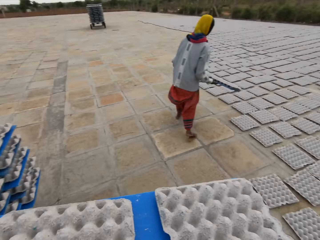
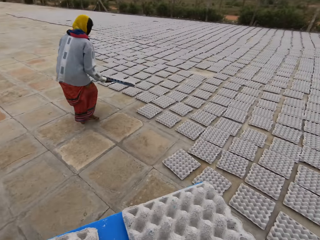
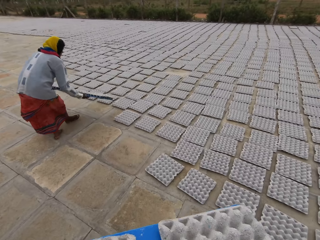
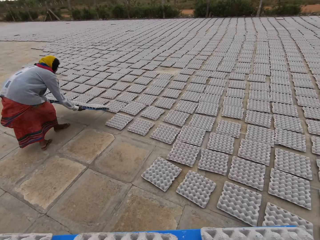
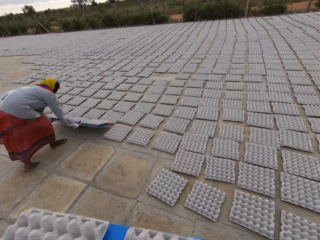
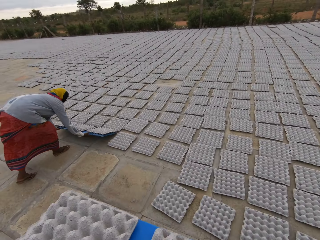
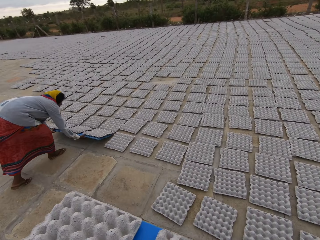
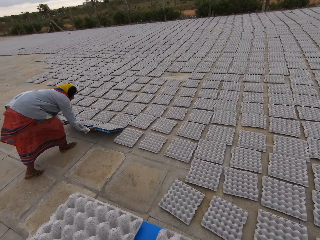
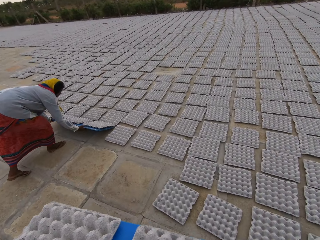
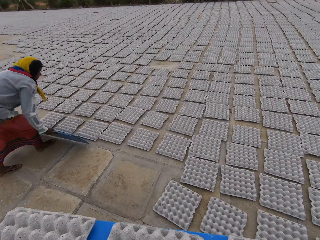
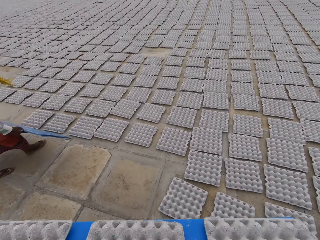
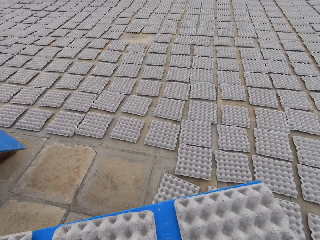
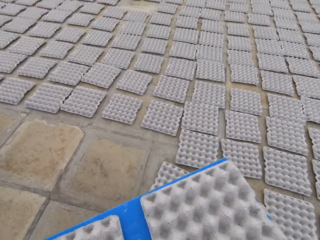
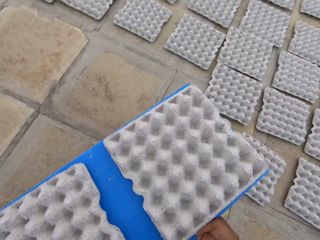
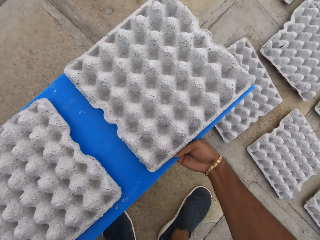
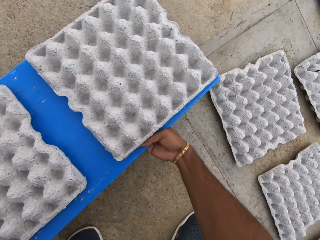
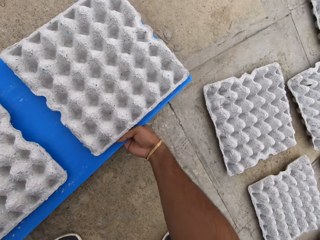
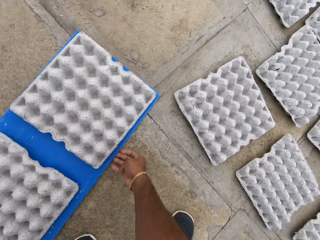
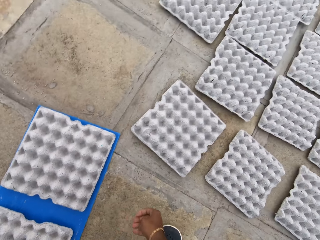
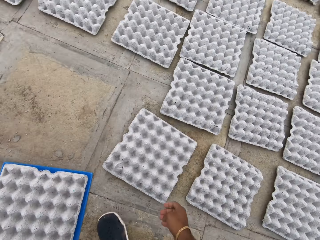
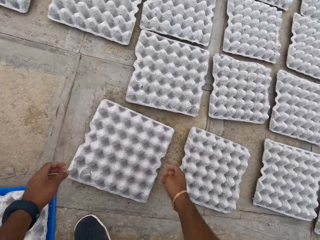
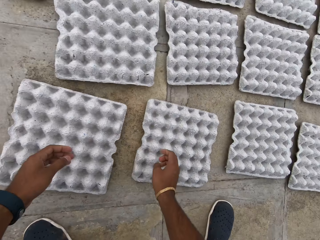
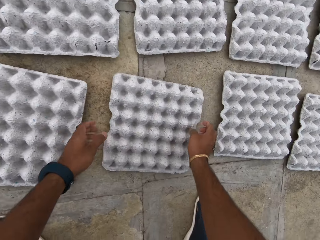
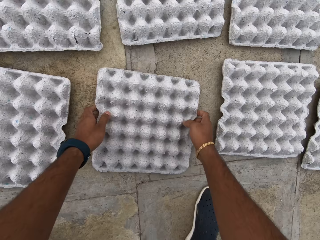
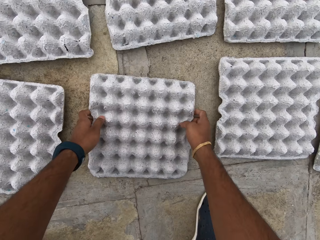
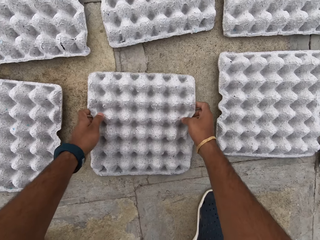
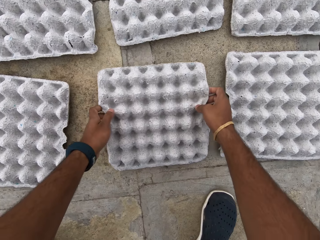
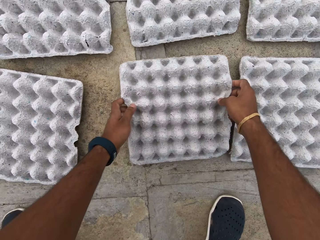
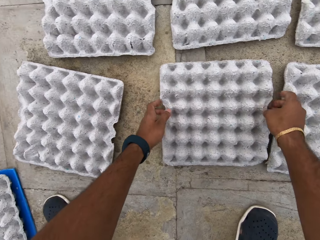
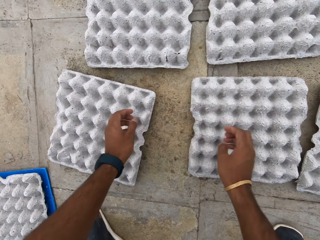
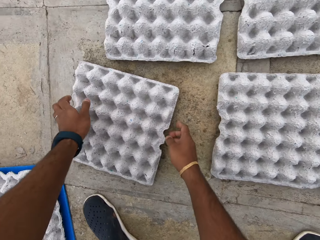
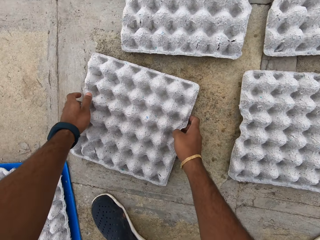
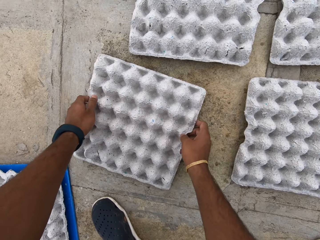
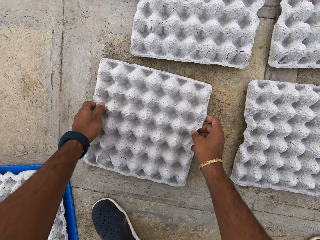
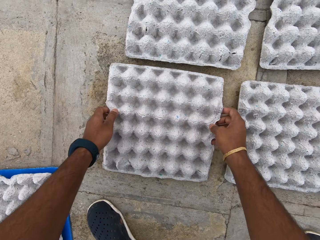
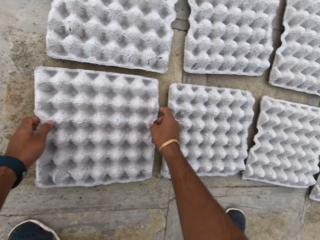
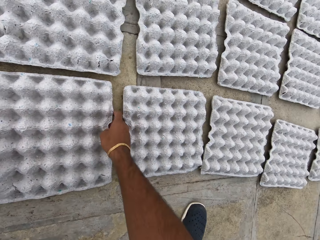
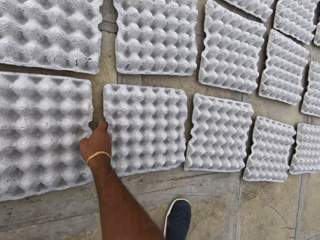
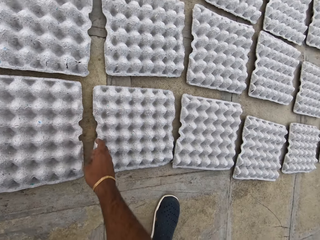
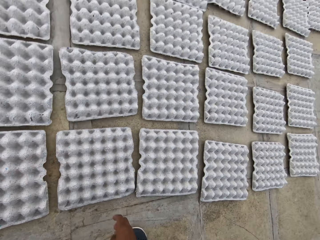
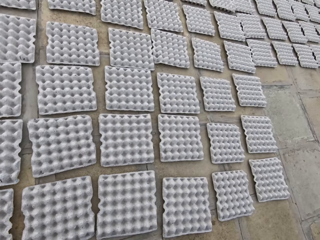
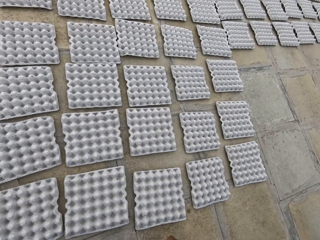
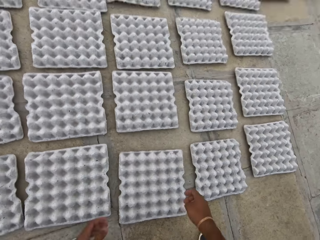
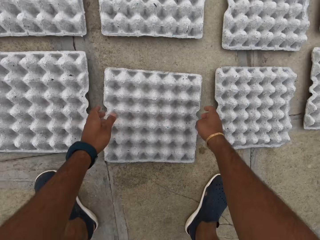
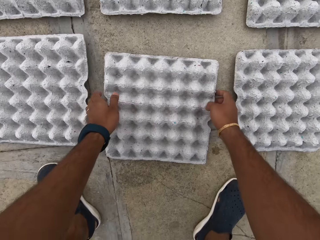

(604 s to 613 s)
A woman carries the blue tray with eggs in her hands. The camera wearer walks around the field. The woman drops the blue tray with eggs on the ground with her hands. The woman drops the egg trays on the ground with the blue tray in her hands. The woman carries the blue tray with her hands. The camera wearer drops the blue tray with egg trays on the ground with his hands. He moves a pulp egg tray on the ground with his hands. He moves the pulp egg tray on the ground with his hands again.

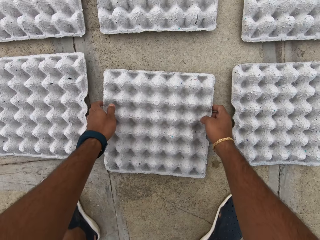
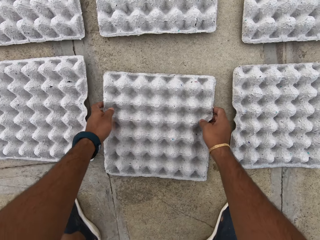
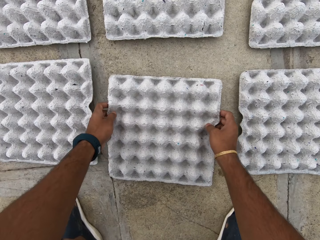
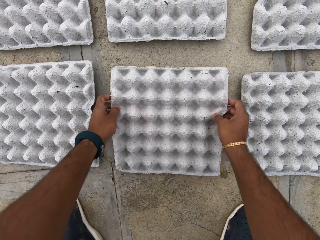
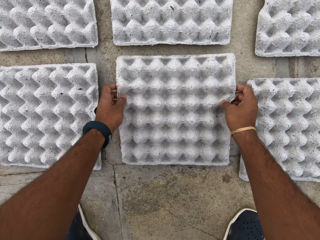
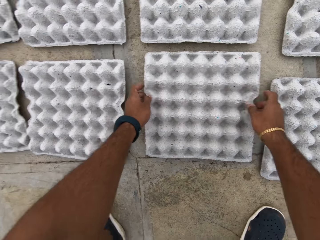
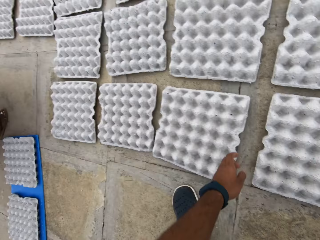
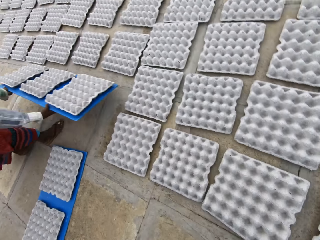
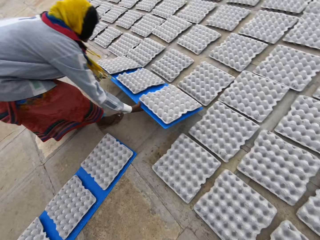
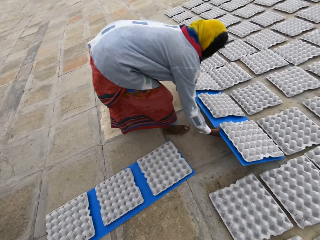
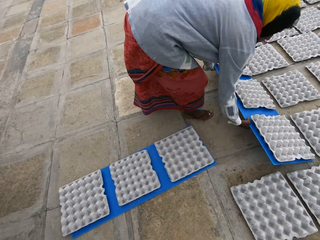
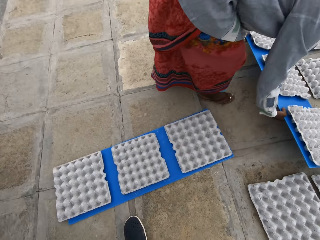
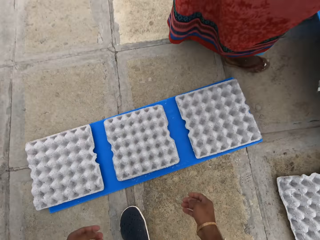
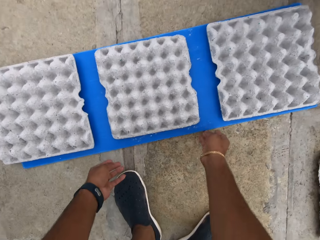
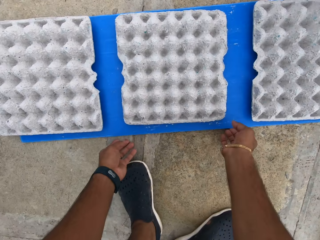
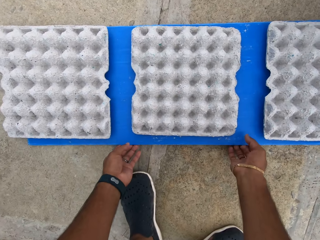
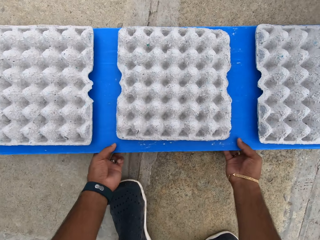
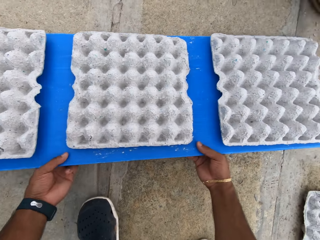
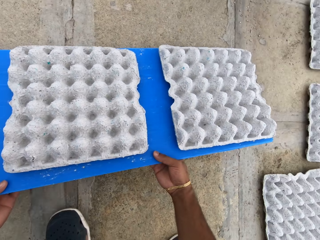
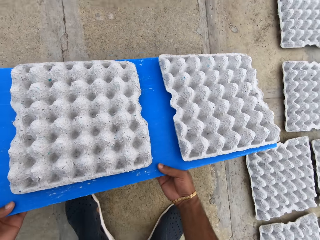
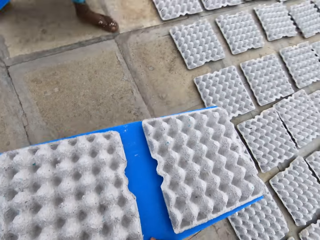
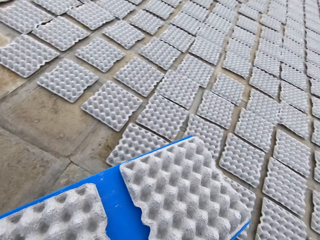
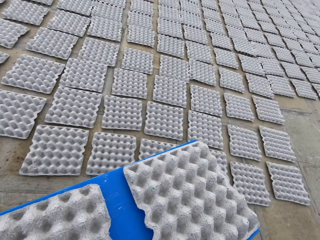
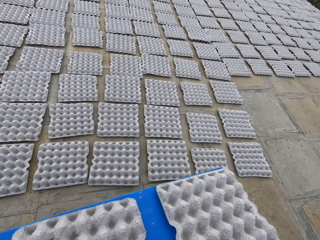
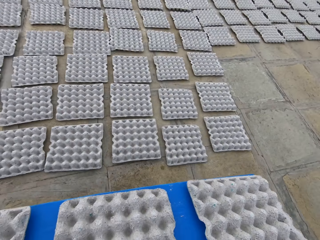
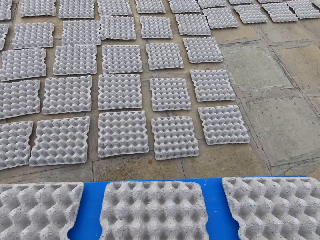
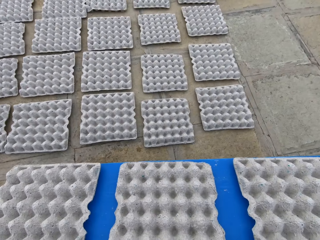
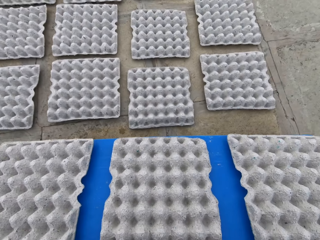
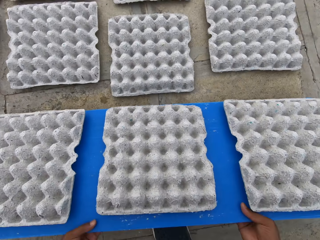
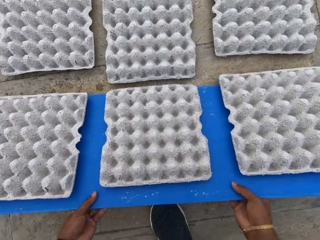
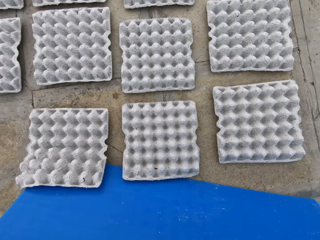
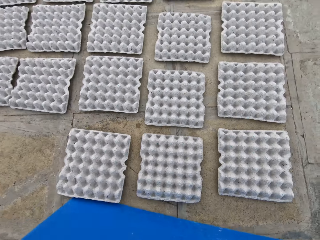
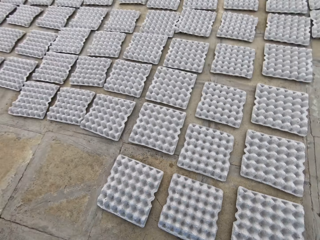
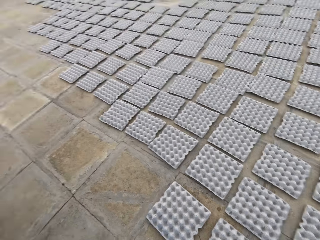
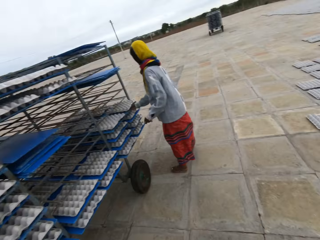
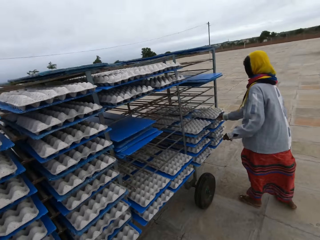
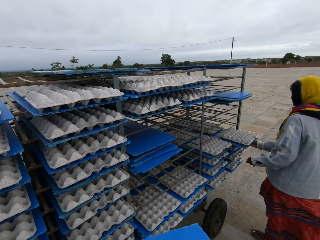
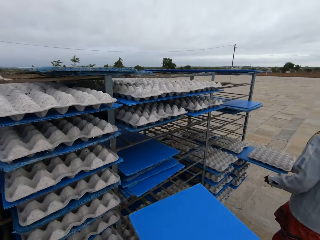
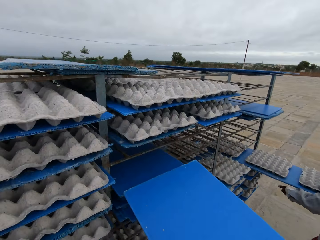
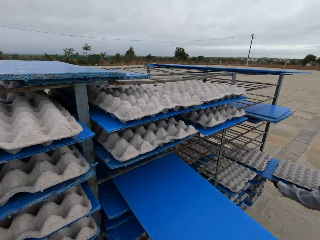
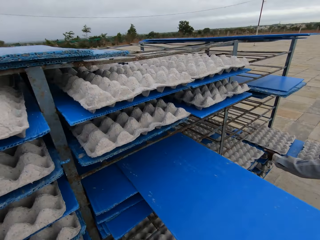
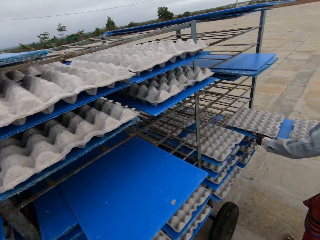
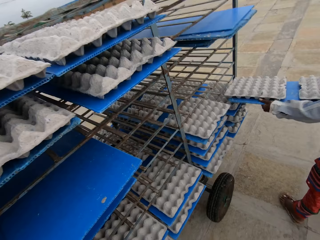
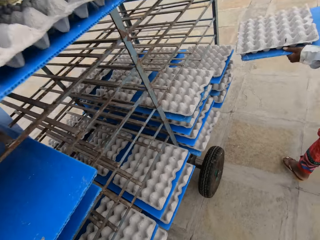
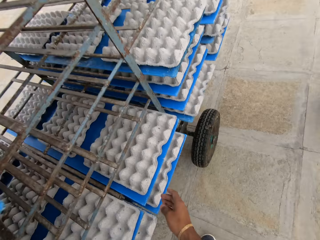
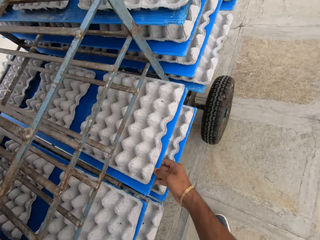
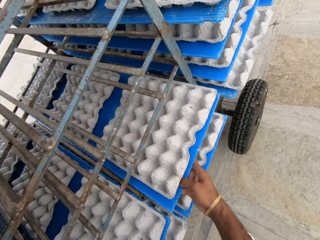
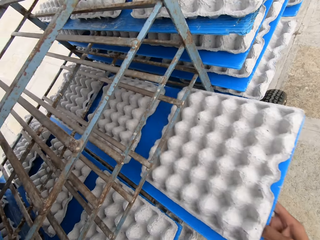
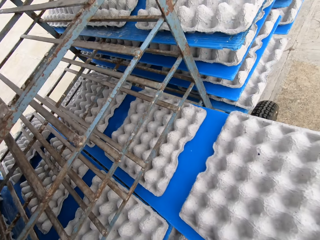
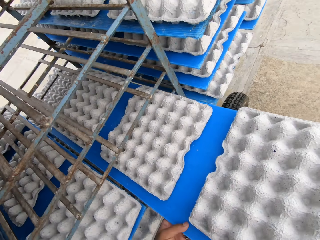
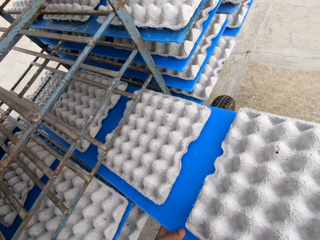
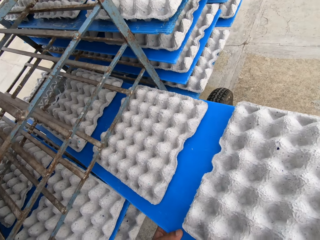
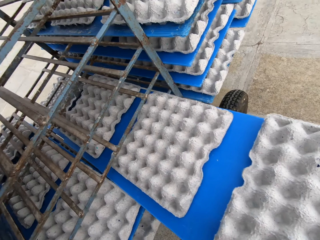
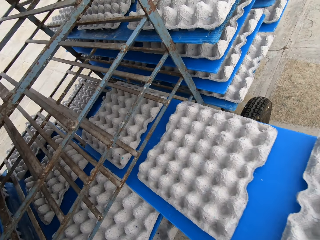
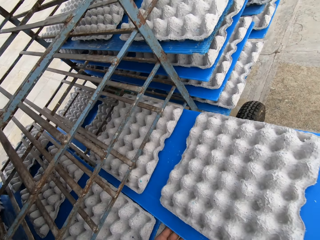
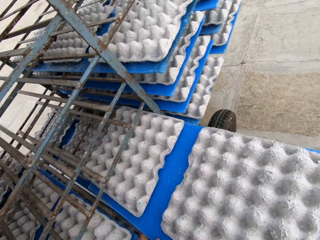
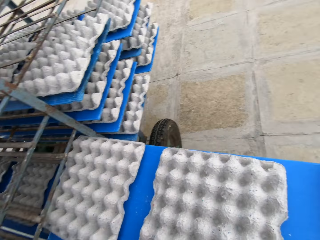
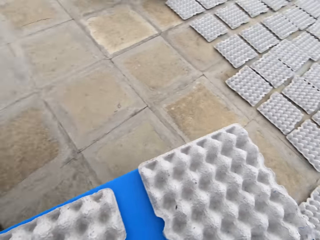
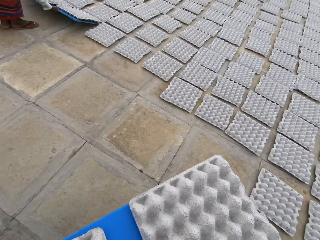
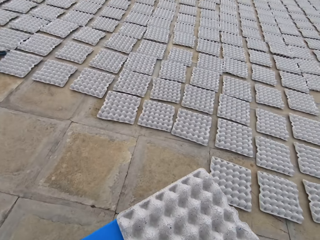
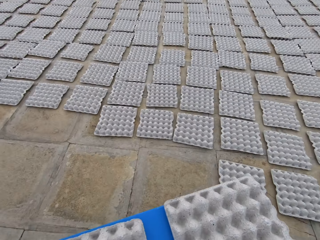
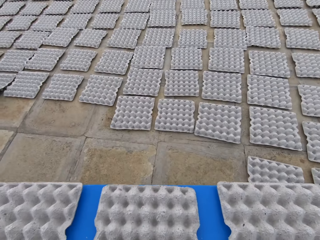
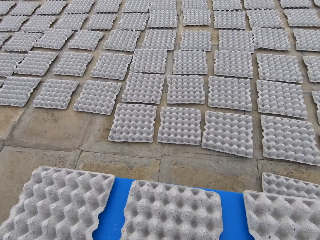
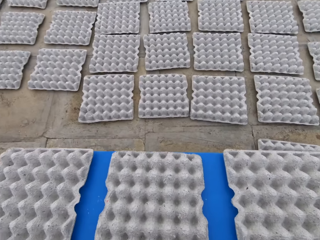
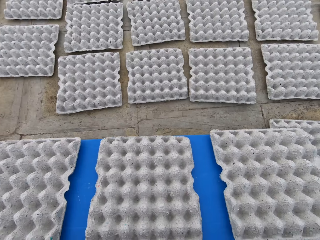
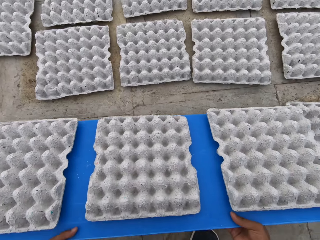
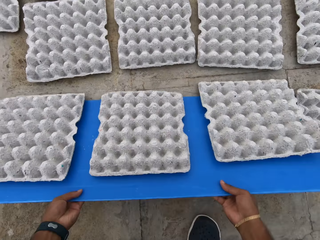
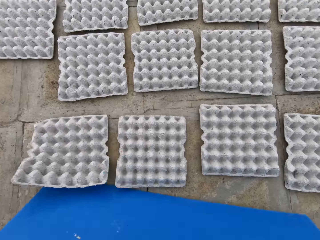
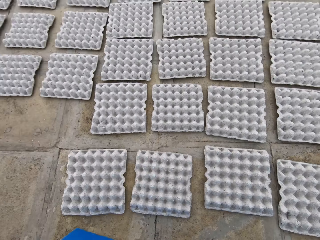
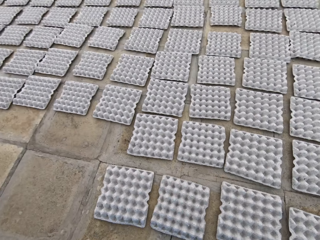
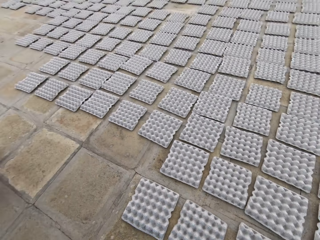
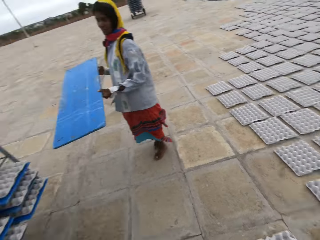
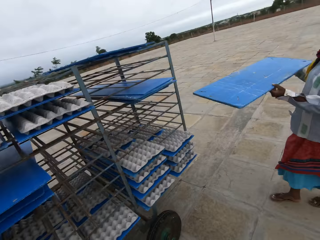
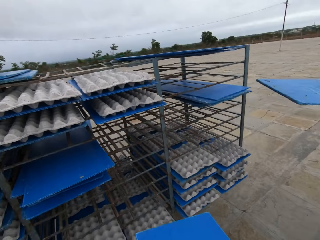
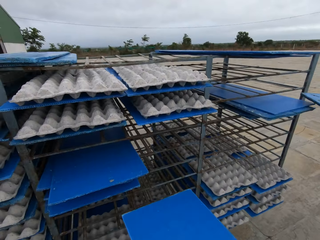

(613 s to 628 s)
A woman drops a blue tray of egg trays on the ground with her hands. The camera wearer lifts the blue tray with egg trays from the ground with his hands. He walks around the field. He drops the egg trays on the ground with the blue tray in his hands. The woman drags the blue tray with egg trays from the rack with her right hand. The camera wearer walks around the field. The woman drags the blue tray with egg trays from the rack with her hands. The camera wearer inserts the blue tray in the rack with his hands. He drags the blue tray with egg trays from the rack with his right hand. He picks the pulp egg tray. He drags the blue tray with egg trays from the rack with his hands. He interacts with the woman and a man. The woman drops the blue tray with egg trays on the ground with her hands. The camera wearer walks around the field. The woman drops the egg trays on the ground with her hands. The camera wearer drops the egg trays on the ground with the blue tray in his hands. The woman lifts the blue tray with her hands. The camera wearer walks around the field.
